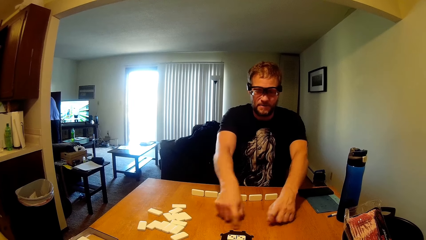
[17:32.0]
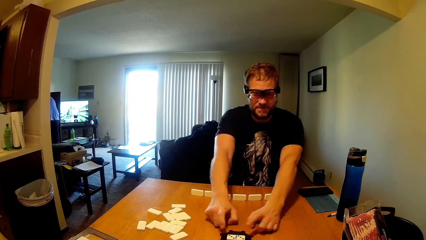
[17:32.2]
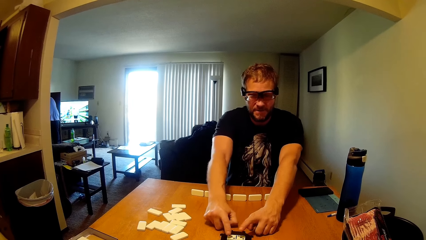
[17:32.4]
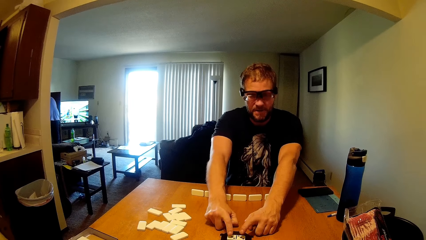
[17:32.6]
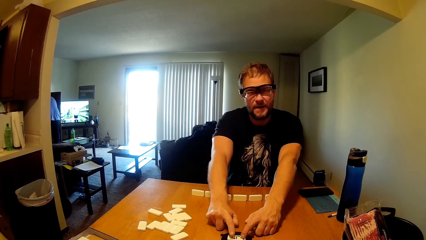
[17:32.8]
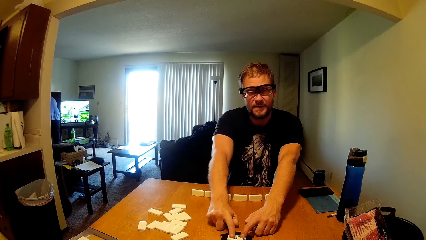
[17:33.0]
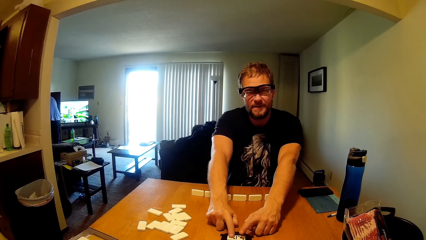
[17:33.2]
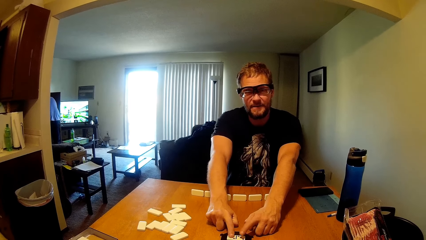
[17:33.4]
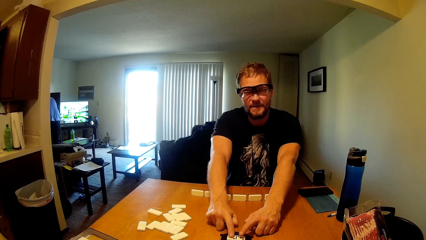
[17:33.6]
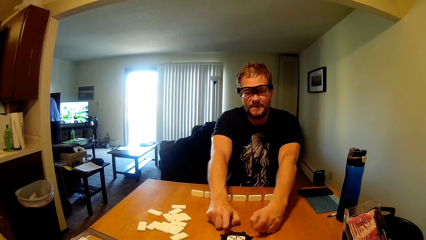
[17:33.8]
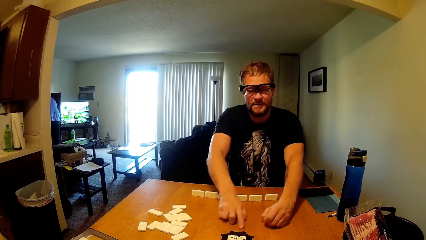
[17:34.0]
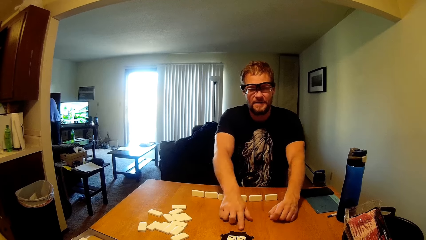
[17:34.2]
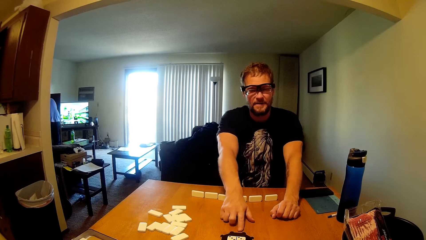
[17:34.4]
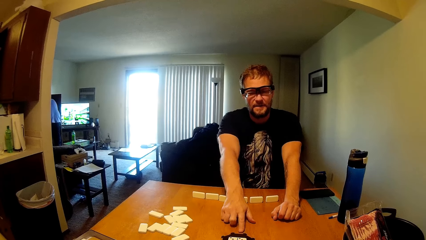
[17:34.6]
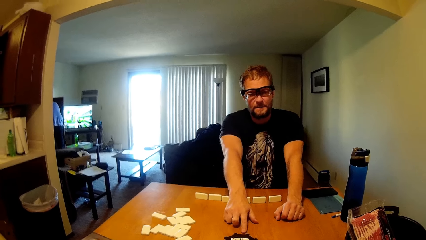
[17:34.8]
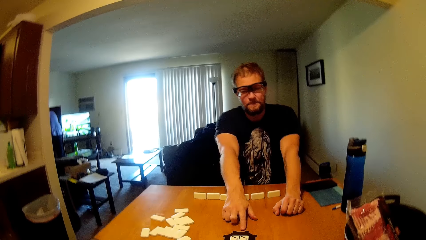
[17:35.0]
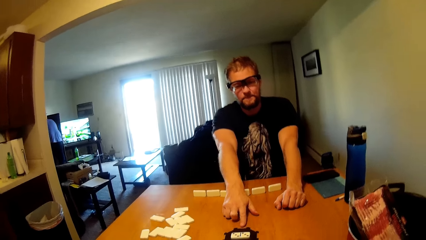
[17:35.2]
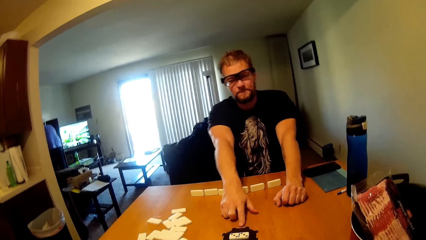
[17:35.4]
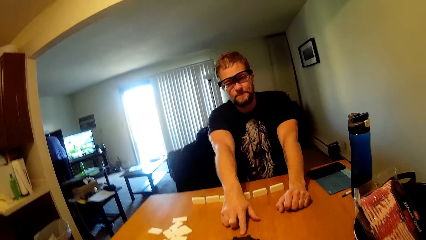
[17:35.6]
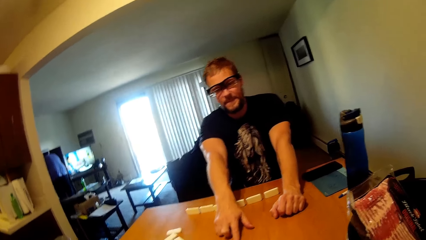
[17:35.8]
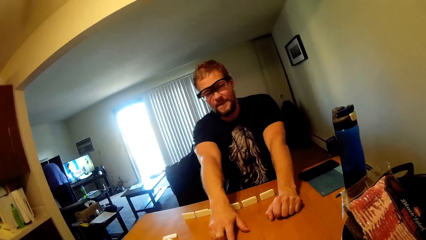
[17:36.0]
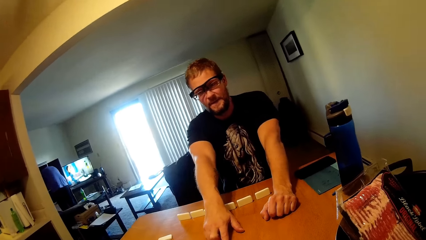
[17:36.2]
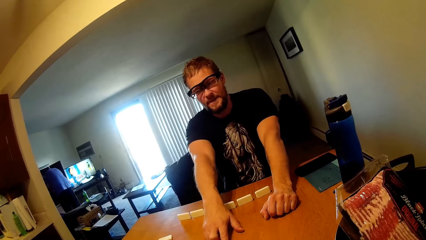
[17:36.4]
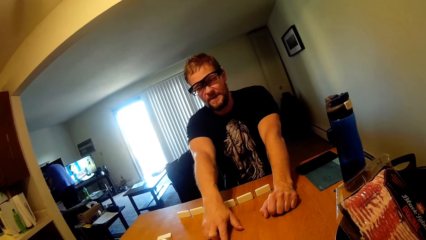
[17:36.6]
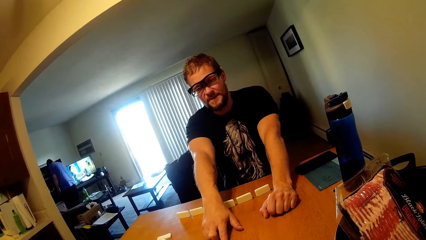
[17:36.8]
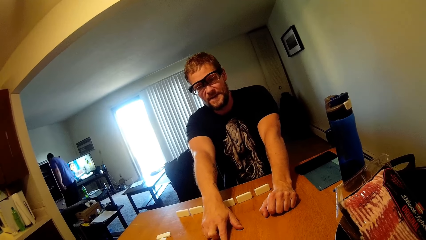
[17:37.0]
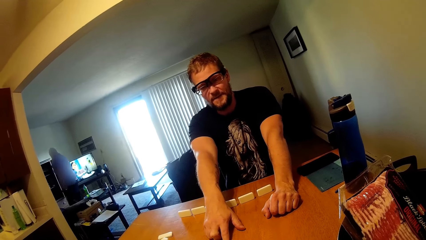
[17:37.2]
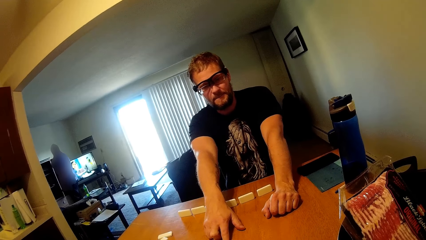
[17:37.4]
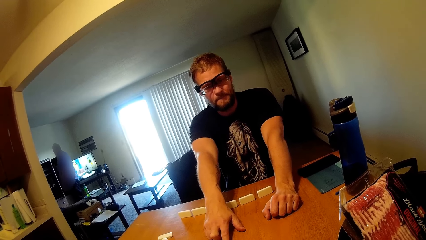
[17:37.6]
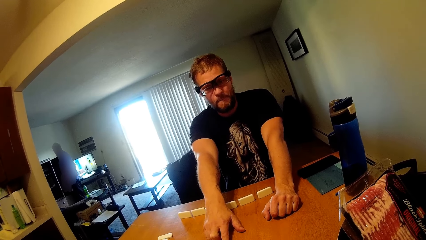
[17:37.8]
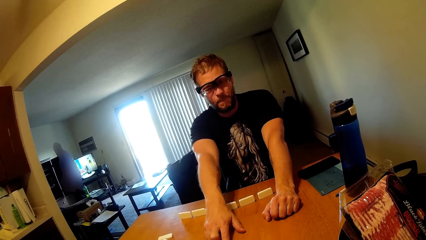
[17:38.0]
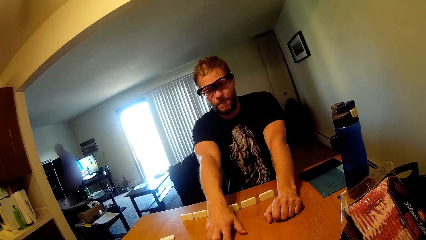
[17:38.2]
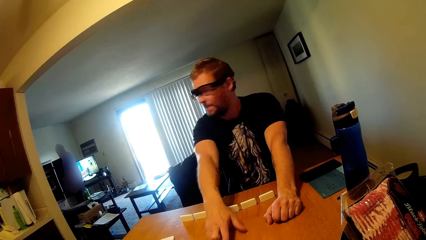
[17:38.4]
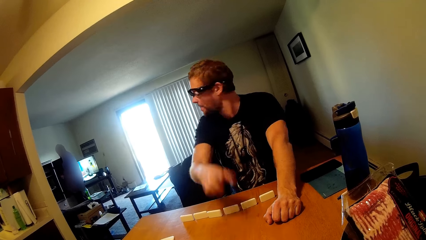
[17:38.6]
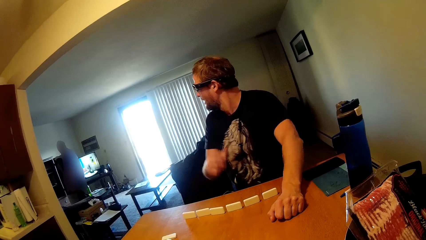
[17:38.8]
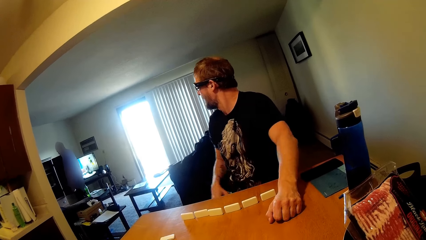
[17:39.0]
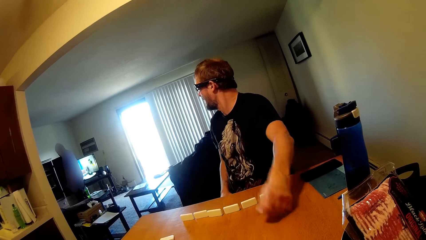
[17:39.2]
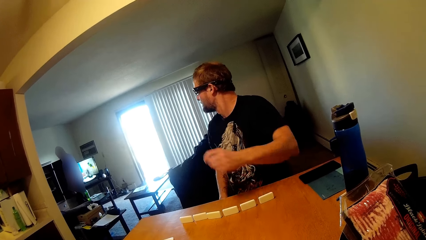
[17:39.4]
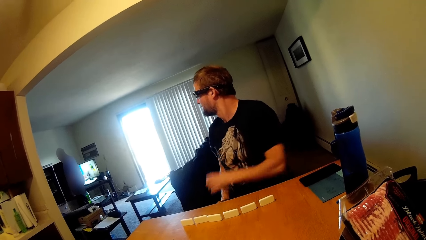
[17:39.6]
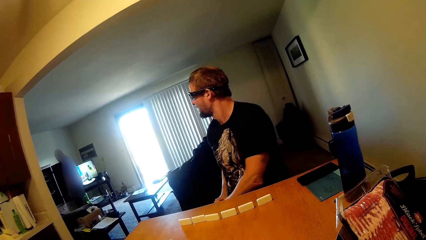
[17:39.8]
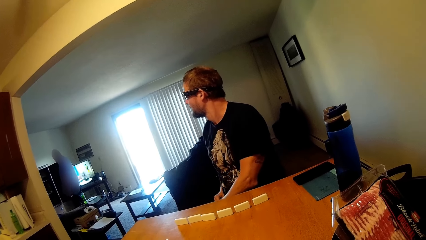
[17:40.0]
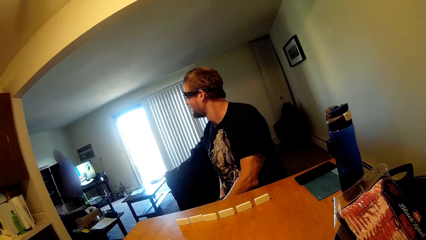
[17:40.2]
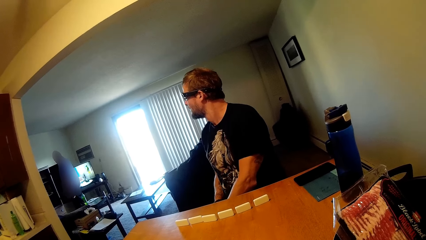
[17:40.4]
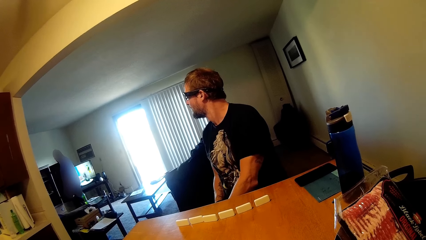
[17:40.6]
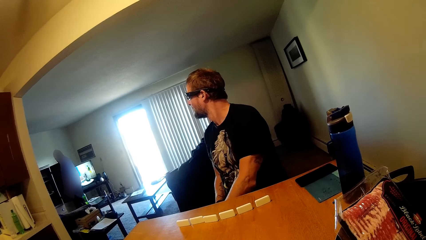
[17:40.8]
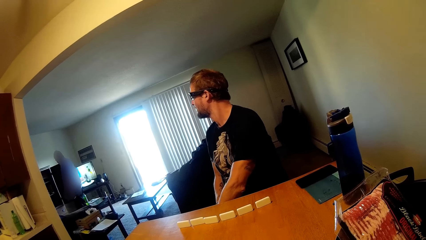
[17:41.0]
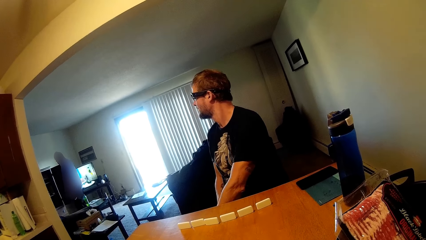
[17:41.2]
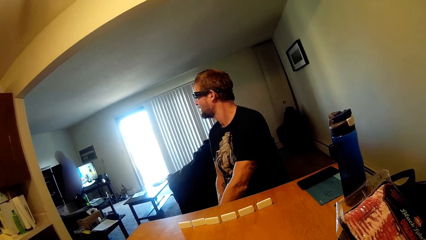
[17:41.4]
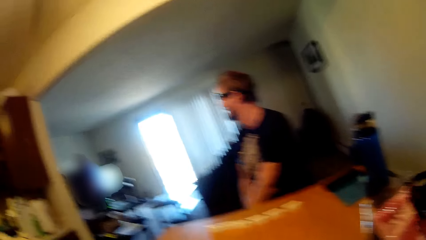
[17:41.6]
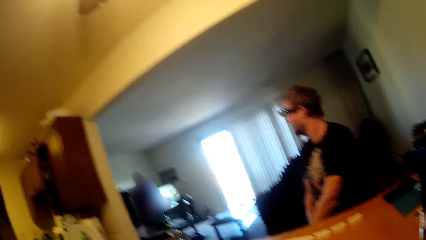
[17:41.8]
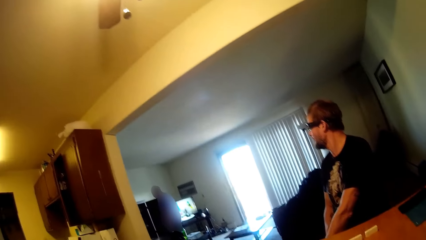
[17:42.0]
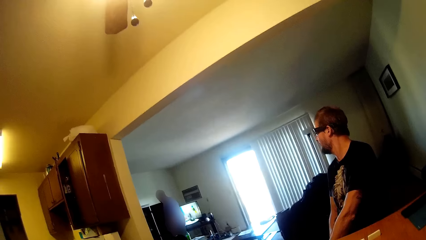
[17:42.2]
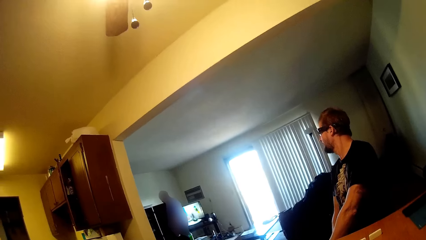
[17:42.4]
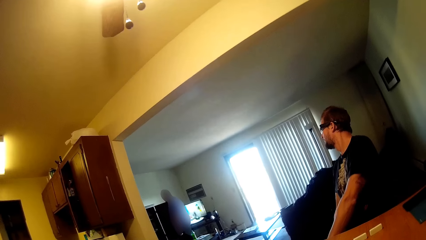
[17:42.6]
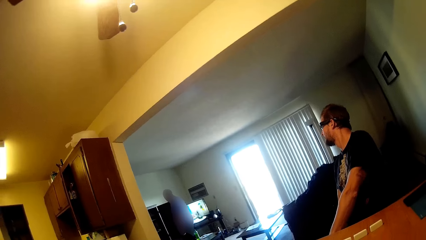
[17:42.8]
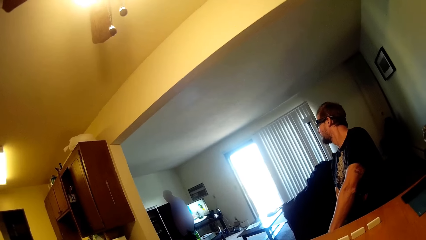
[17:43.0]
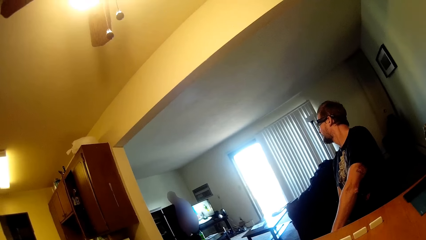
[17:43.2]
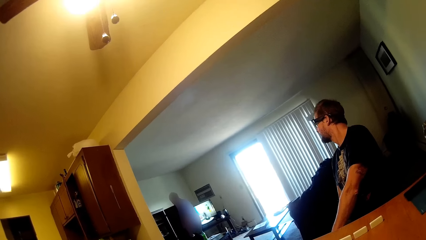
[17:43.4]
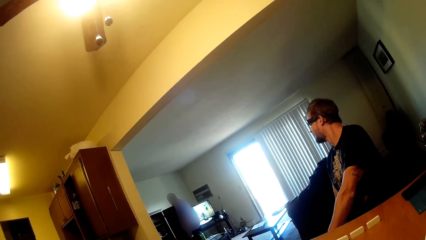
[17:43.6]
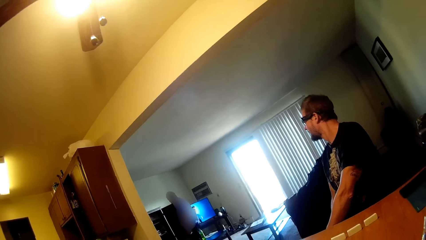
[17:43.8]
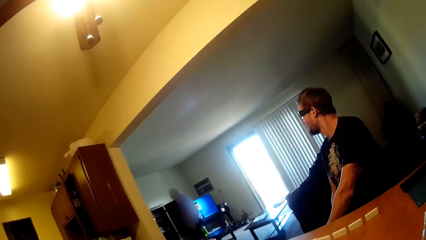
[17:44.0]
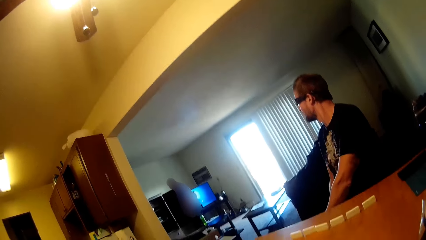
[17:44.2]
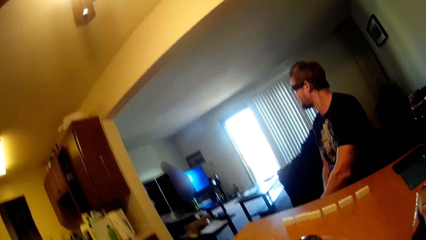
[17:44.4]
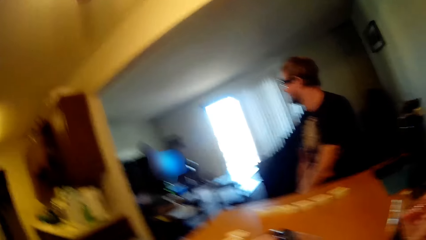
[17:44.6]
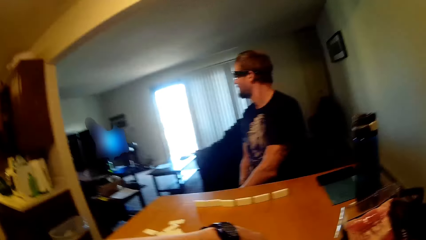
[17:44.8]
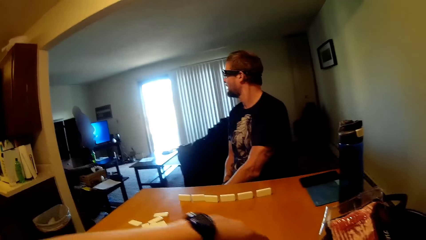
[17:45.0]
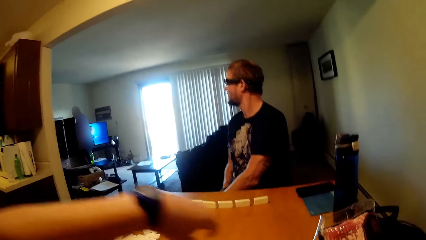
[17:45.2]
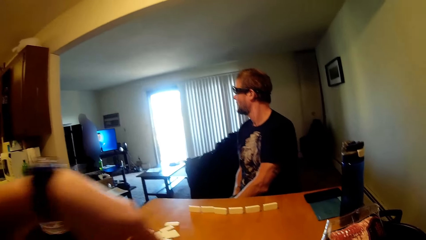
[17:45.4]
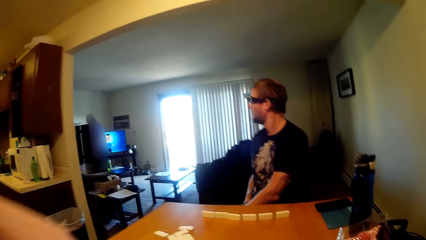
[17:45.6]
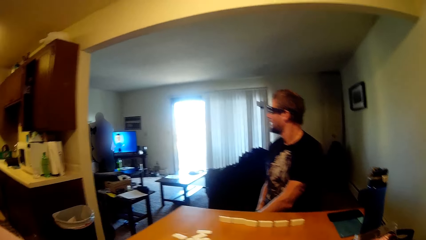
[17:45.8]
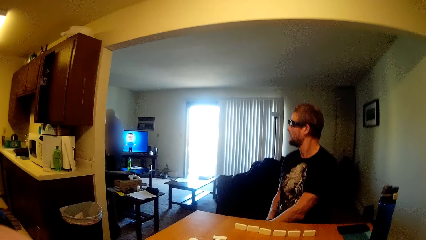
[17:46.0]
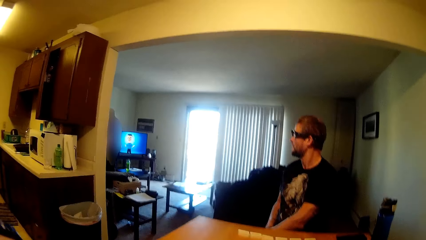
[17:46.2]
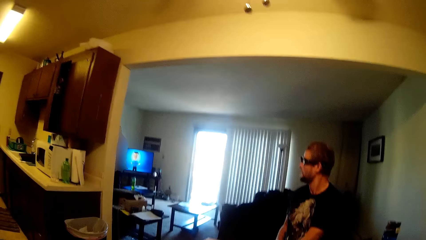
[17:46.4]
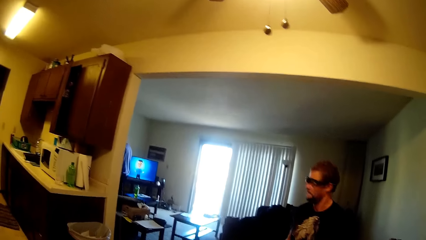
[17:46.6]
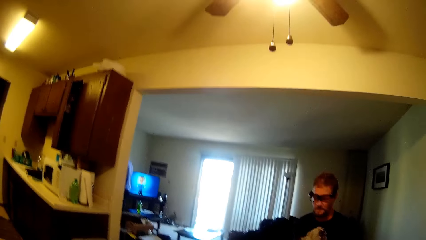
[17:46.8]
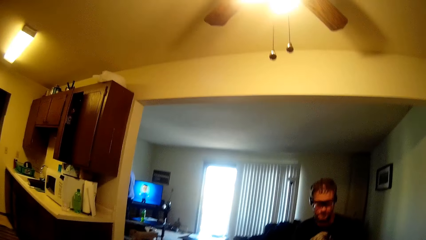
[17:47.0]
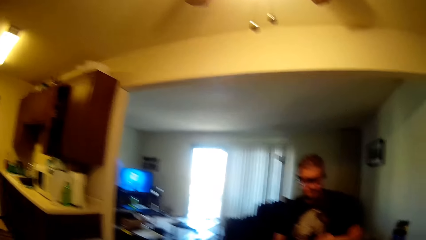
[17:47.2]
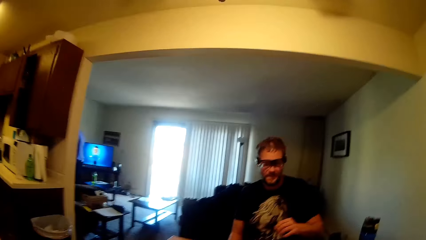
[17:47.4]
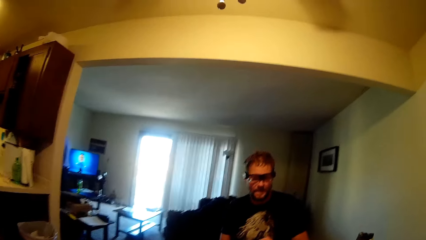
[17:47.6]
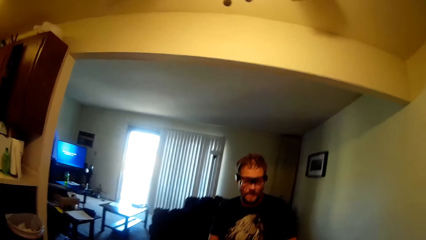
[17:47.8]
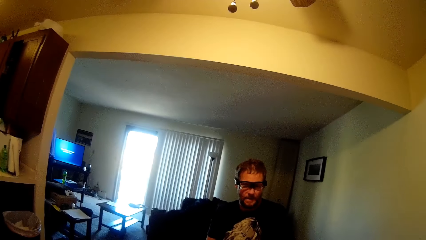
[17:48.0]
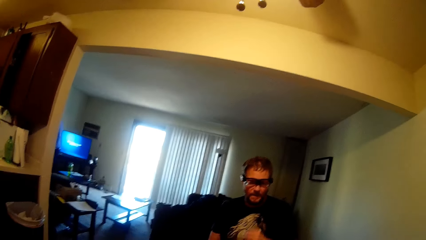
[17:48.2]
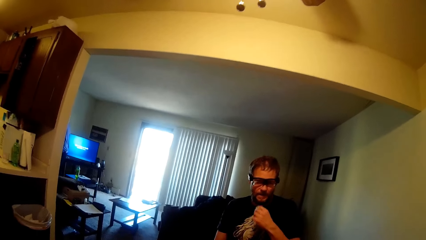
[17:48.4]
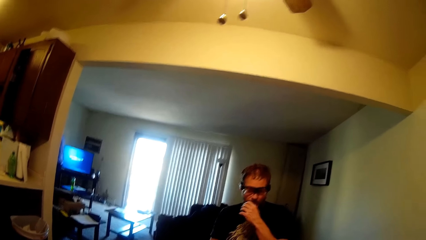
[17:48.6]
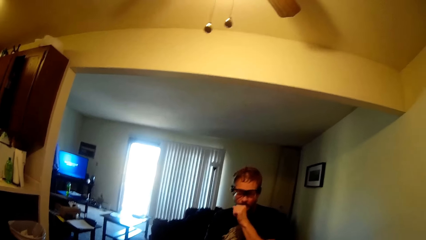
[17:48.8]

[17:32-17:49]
A man turns around to face another man.
